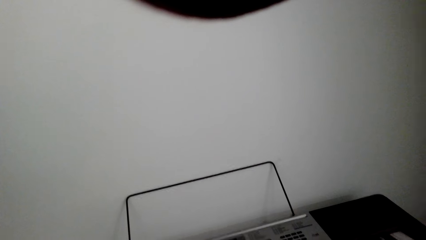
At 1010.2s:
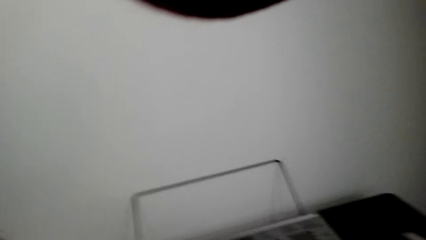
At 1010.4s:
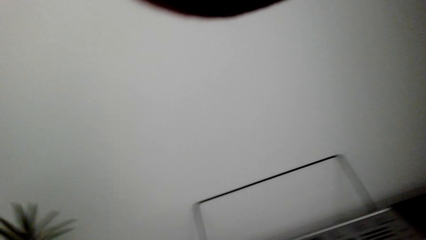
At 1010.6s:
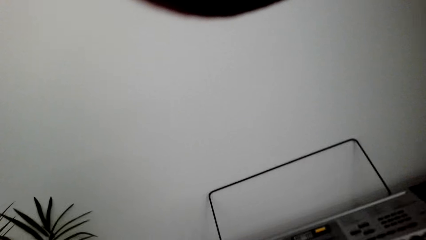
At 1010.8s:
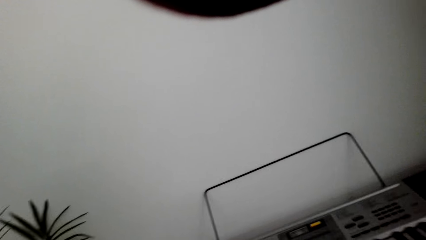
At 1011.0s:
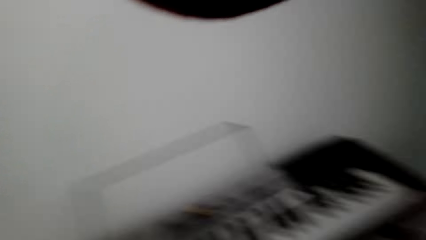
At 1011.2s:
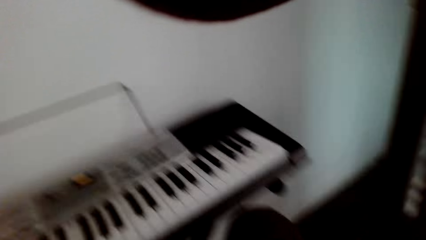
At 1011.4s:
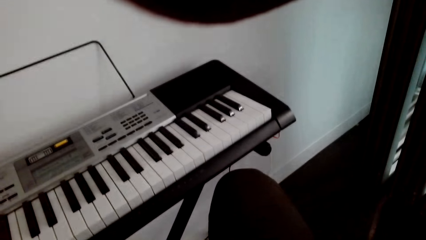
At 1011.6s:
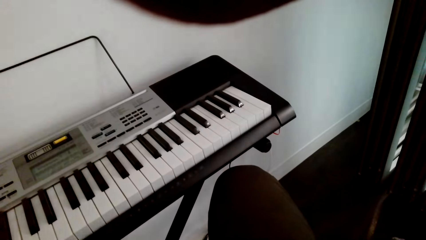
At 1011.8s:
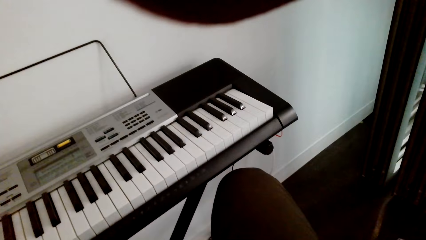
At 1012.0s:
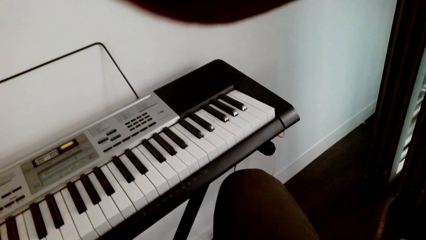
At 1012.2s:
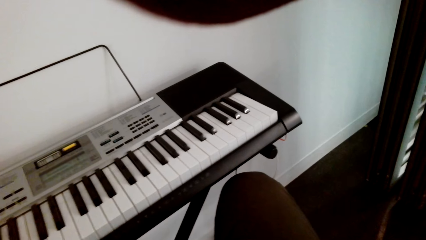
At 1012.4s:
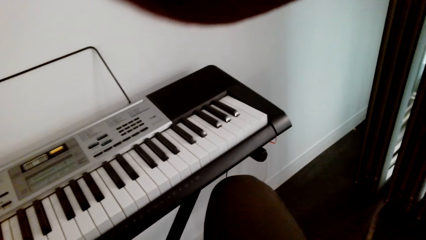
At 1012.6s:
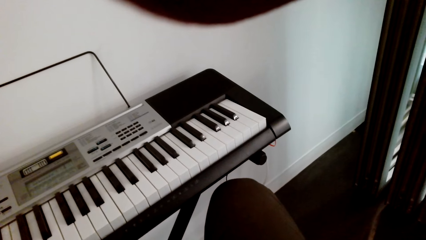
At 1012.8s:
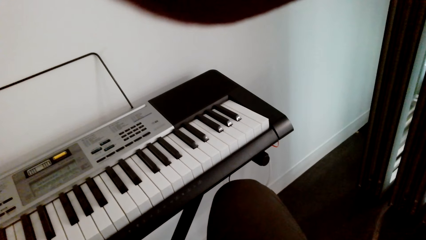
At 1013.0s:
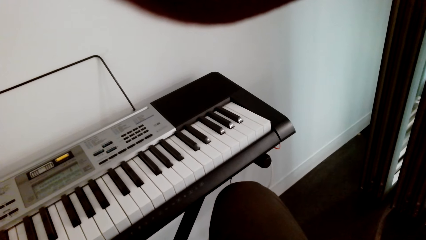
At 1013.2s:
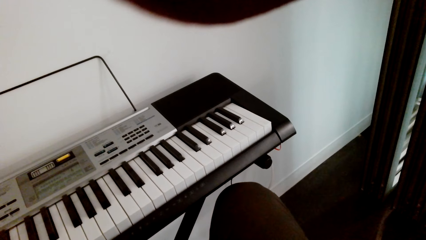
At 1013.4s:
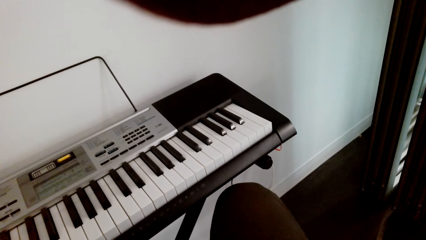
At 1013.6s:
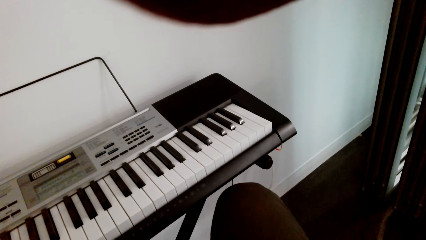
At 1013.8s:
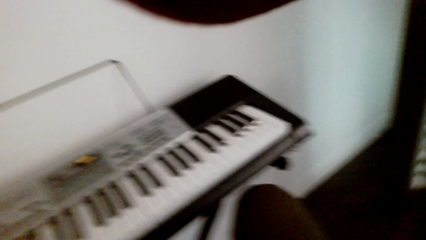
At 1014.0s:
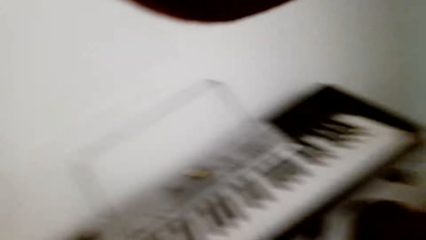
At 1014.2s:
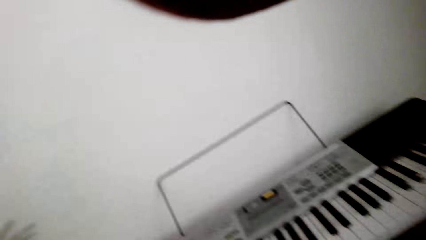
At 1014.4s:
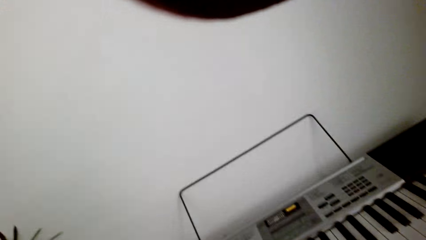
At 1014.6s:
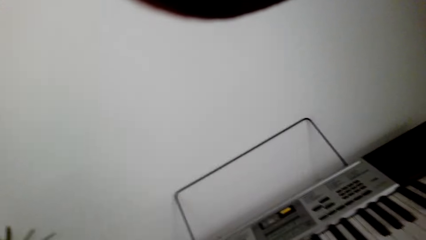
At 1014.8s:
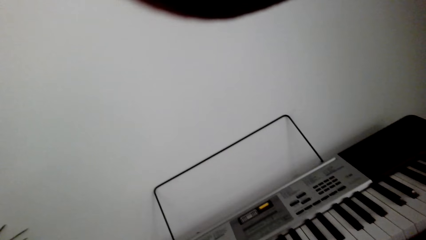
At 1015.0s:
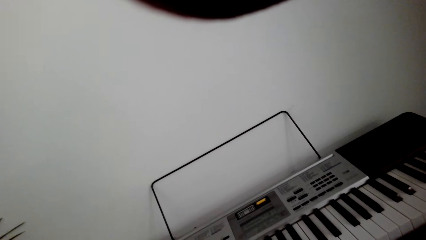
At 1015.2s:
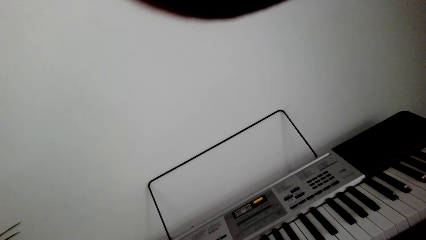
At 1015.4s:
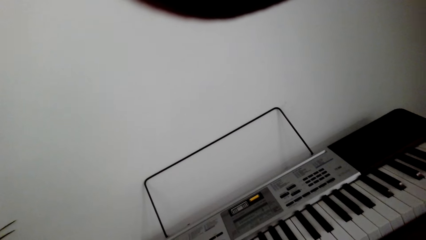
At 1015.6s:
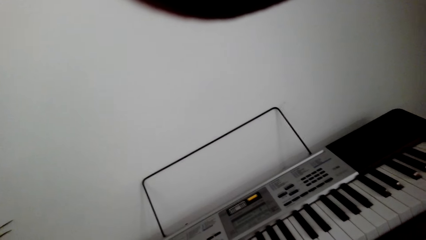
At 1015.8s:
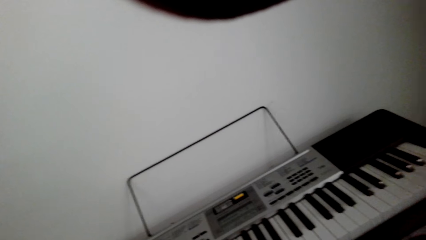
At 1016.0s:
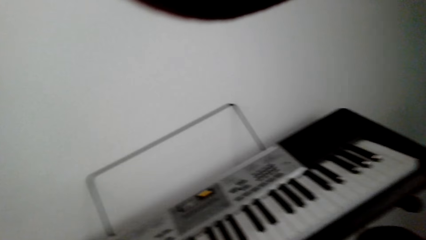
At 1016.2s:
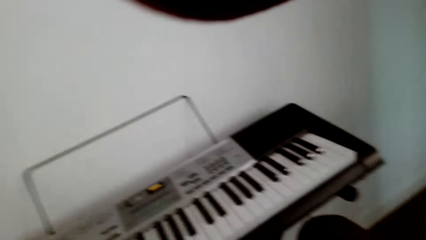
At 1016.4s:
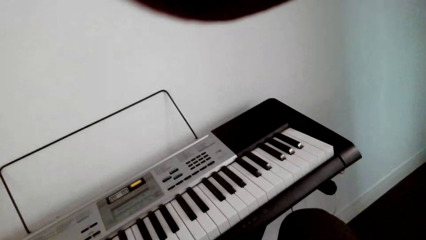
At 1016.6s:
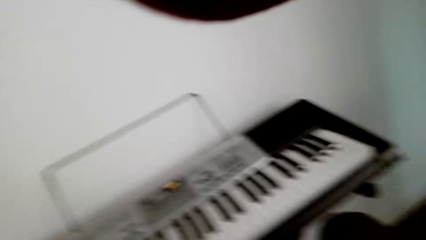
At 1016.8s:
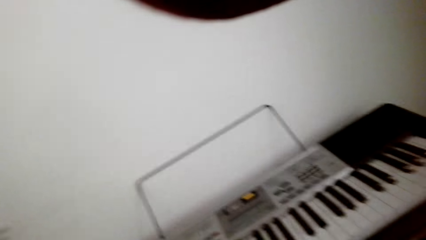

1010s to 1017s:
The camera wearer plays a guitar.

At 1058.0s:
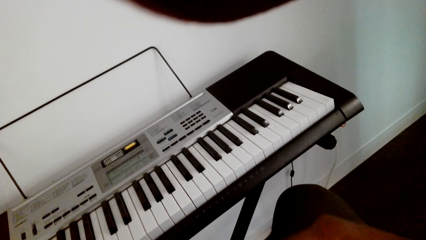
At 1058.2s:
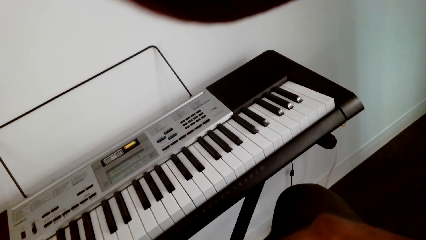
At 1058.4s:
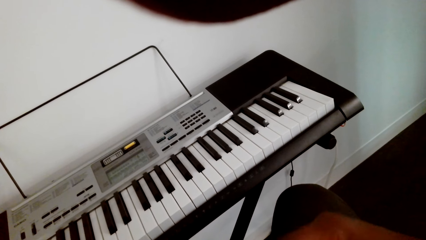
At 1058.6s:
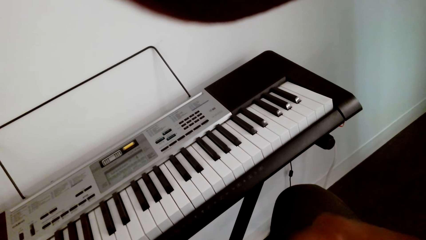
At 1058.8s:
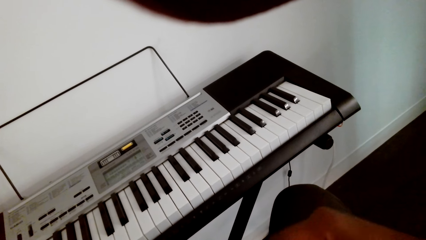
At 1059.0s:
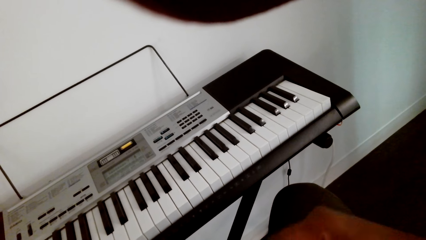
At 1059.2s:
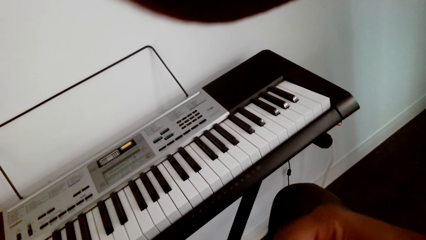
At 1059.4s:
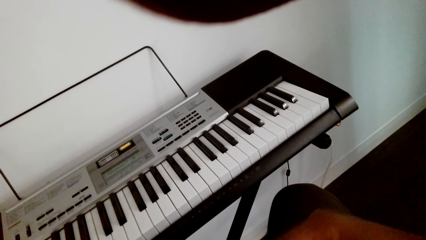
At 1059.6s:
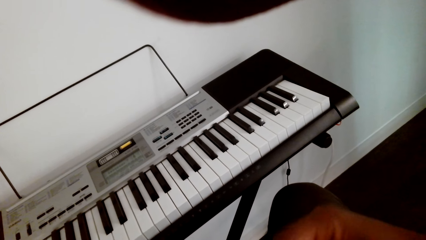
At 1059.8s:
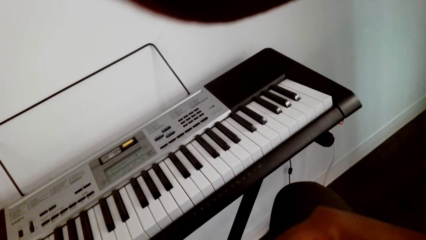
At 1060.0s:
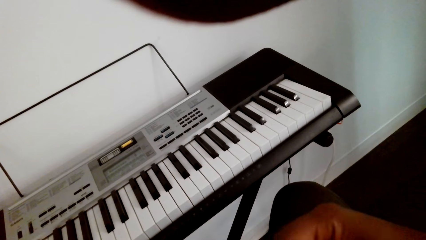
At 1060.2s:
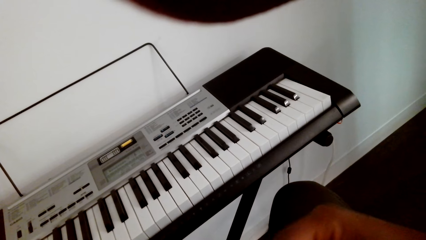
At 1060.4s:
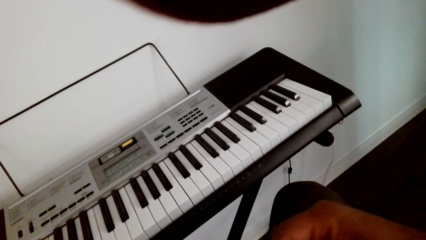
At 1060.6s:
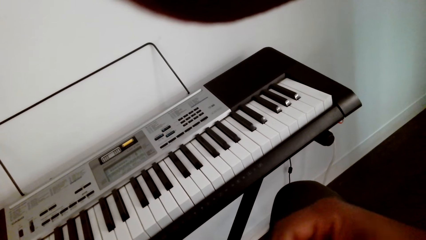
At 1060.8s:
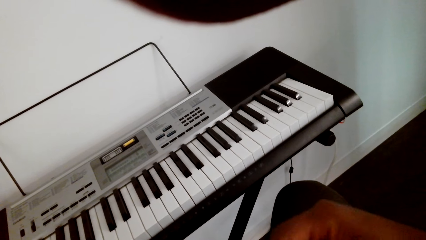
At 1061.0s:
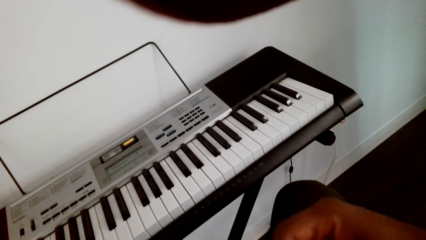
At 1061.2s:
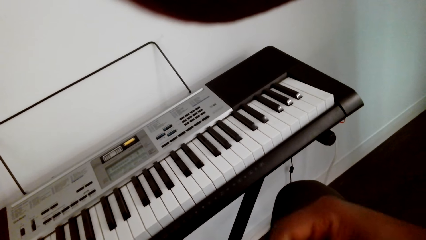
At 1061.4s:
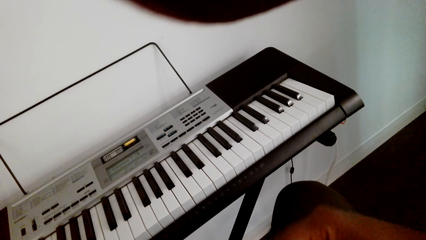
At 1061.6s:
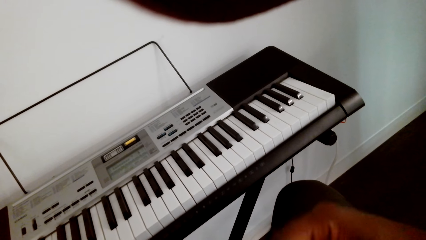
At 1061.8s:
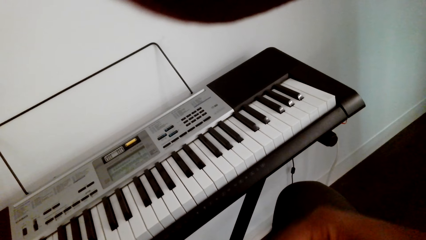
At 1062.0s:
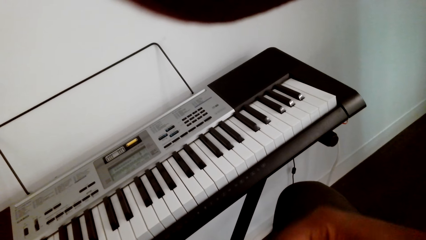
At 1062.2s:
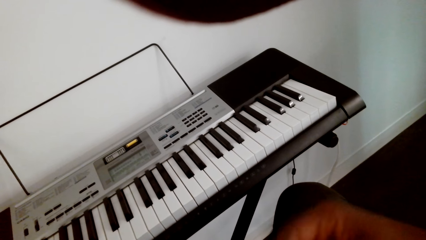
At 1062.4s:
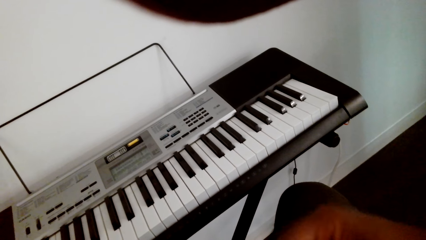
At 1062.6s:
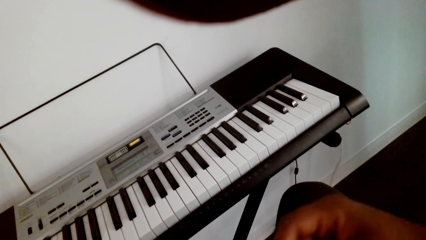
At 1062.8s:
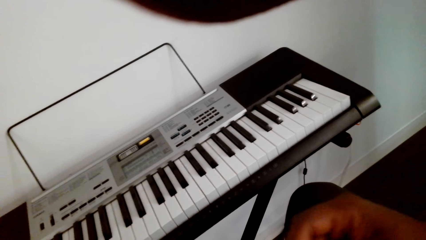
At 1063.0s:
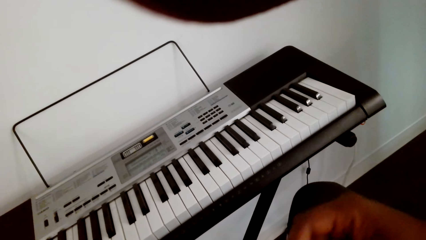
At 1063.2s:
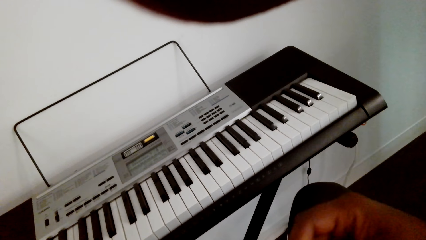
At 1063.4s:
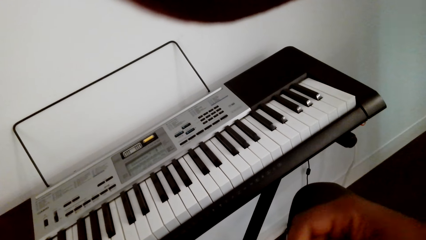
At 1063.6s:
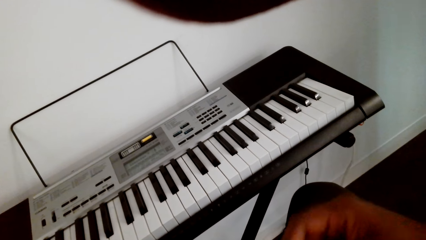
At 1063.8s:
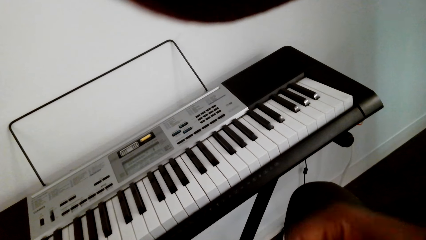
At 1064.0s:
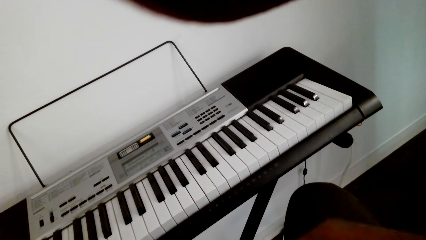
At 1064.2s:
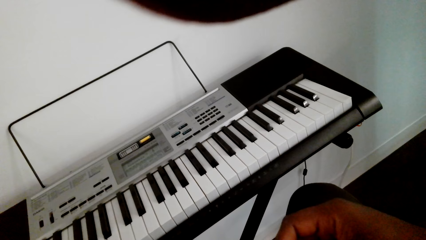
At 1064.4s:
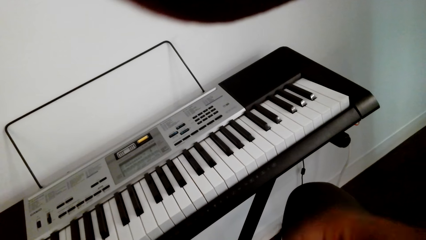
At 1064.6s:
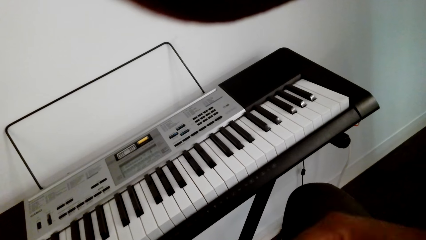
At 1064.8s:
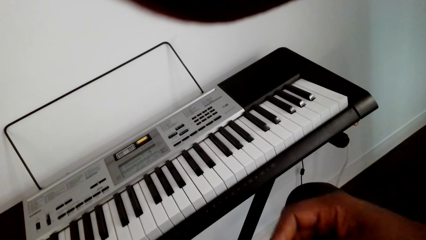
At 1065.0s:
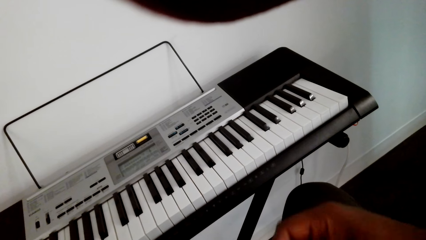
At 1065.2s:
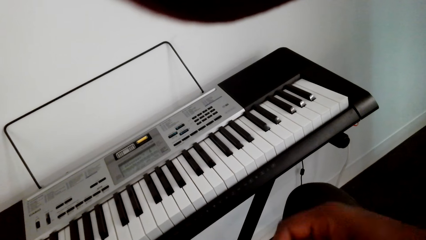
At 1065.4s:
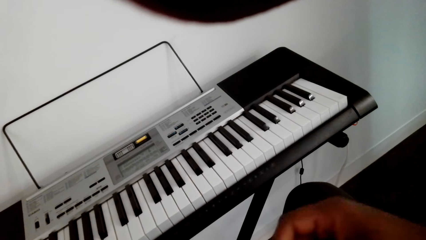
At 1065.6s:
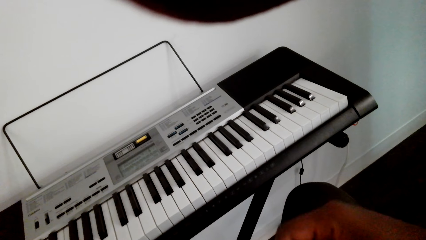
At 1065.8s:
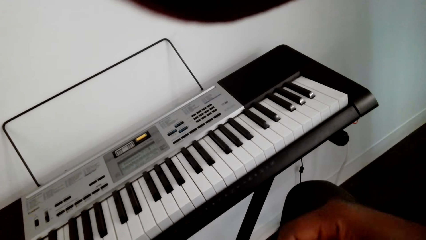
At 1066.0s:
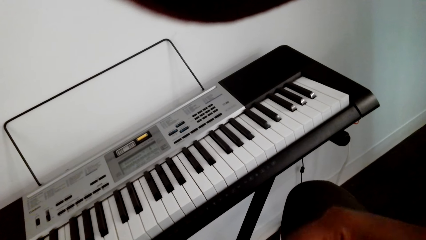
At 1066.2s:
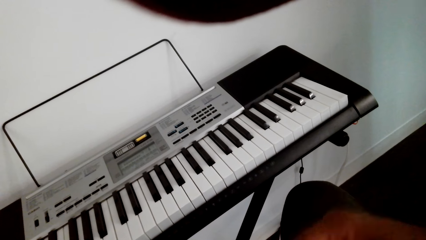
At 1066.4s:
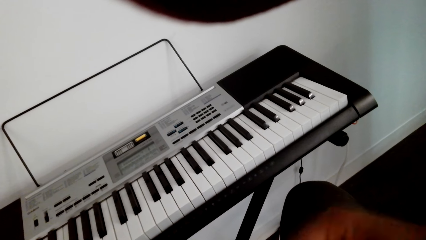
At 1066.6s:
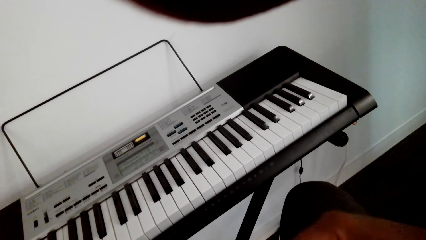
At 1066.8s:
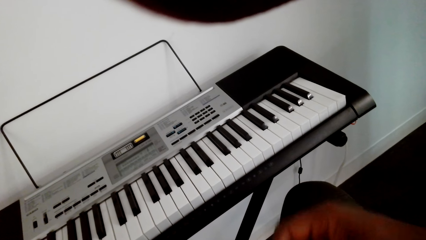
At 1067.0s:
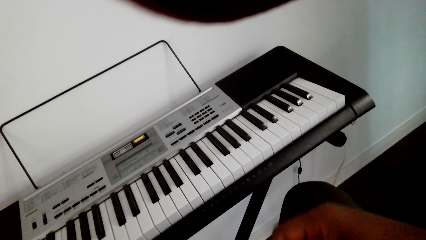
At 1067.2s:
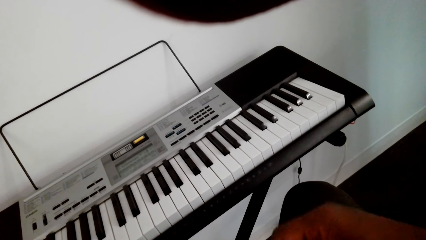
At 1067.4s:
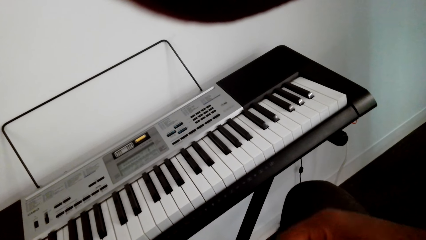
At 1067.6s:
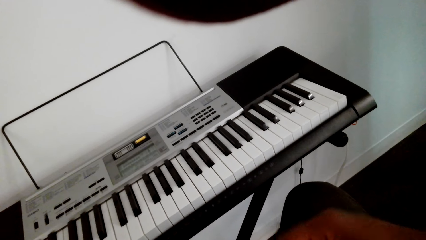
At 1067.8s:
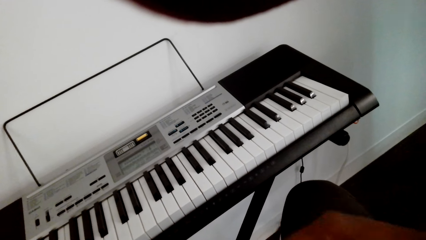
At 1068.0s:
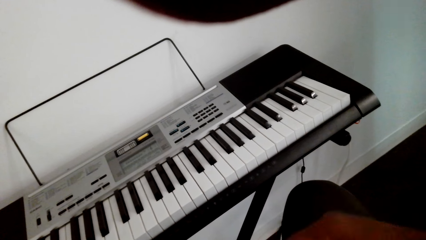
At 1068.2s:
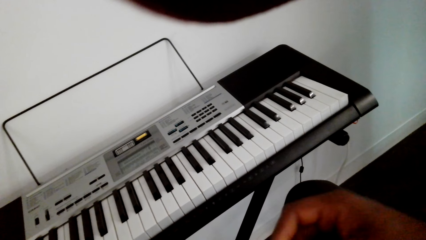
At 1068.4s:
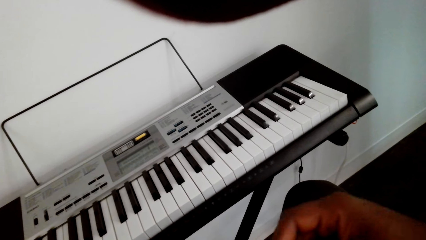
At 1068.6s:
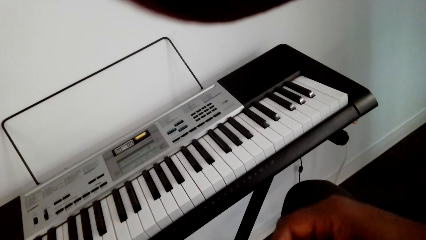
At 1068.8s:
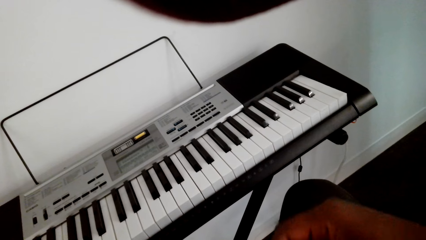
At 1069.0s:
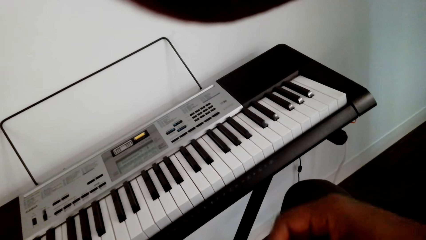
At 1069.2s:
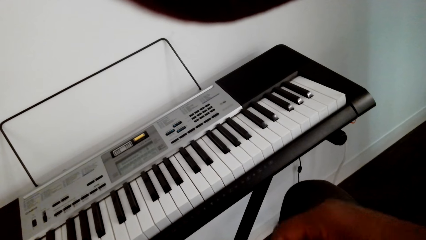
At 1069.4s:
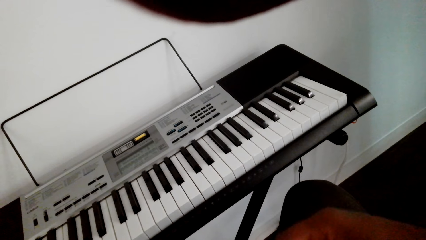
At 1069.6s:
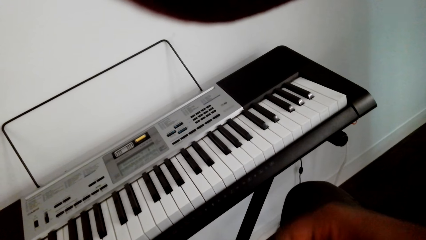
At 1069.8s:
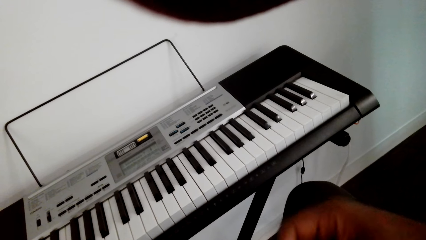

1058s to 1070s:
The camera wearer plays the guitar.
